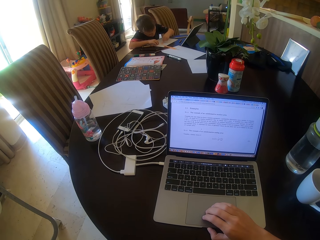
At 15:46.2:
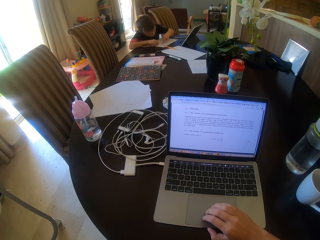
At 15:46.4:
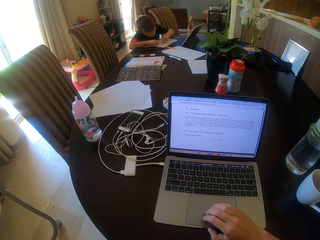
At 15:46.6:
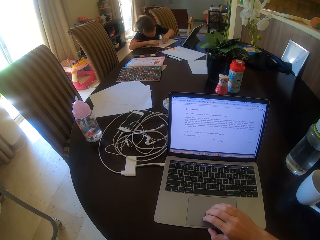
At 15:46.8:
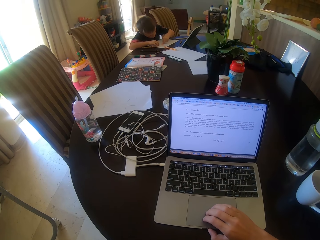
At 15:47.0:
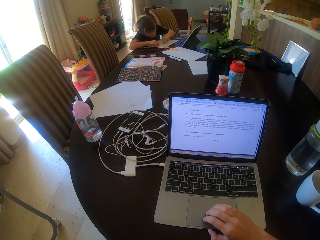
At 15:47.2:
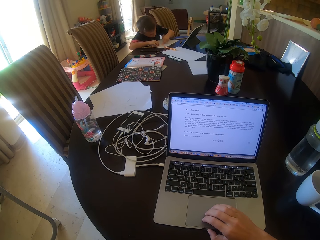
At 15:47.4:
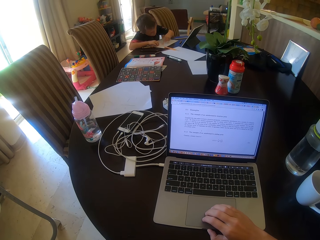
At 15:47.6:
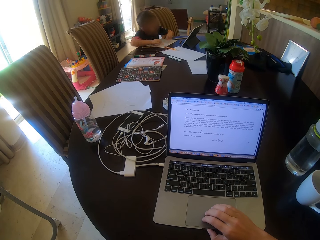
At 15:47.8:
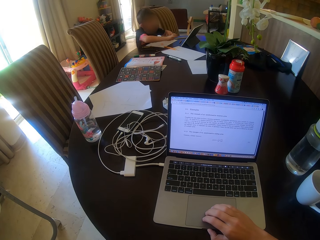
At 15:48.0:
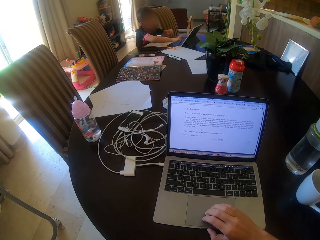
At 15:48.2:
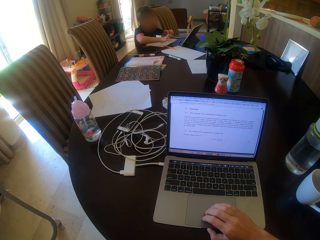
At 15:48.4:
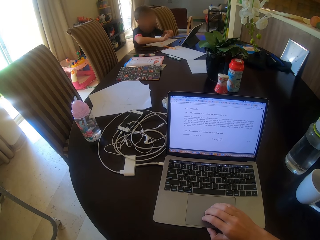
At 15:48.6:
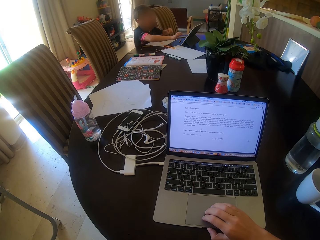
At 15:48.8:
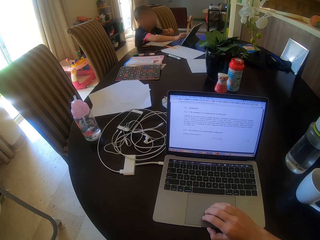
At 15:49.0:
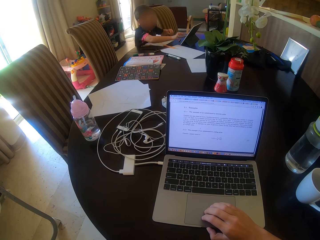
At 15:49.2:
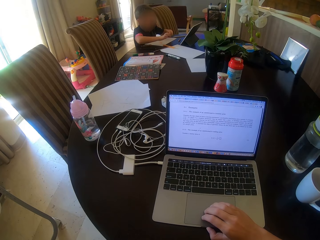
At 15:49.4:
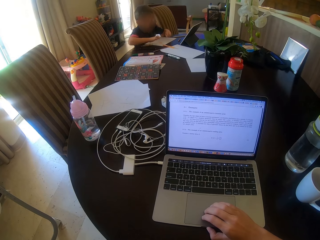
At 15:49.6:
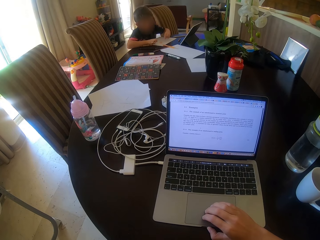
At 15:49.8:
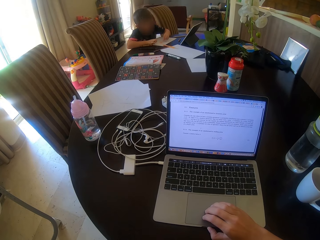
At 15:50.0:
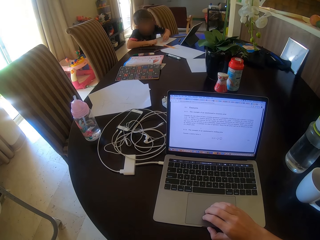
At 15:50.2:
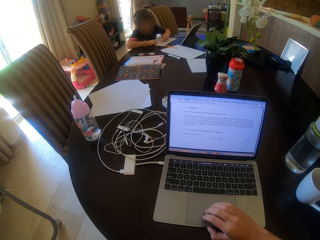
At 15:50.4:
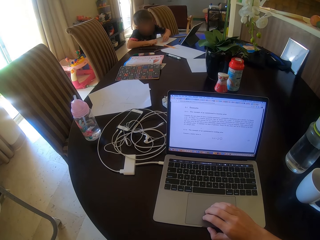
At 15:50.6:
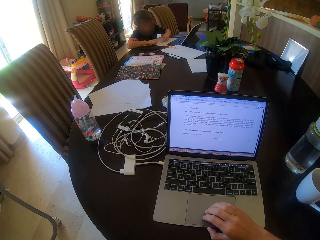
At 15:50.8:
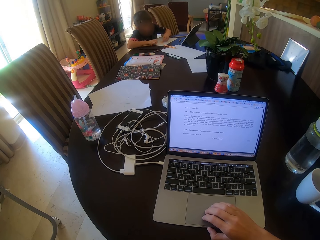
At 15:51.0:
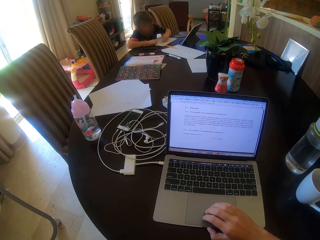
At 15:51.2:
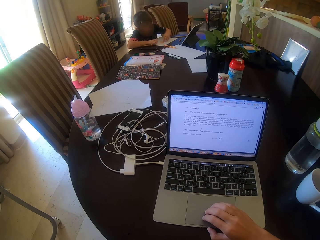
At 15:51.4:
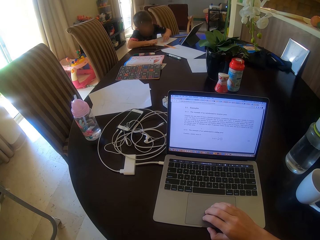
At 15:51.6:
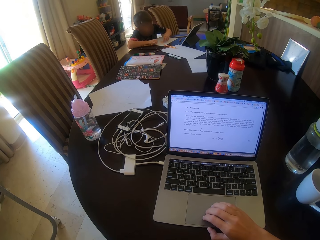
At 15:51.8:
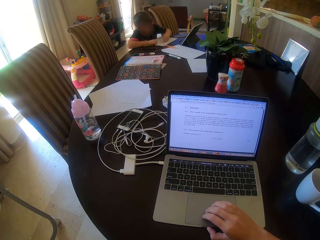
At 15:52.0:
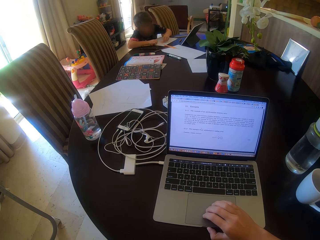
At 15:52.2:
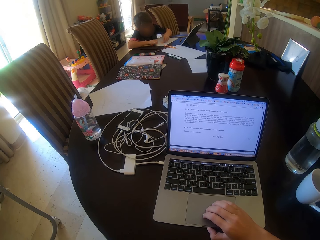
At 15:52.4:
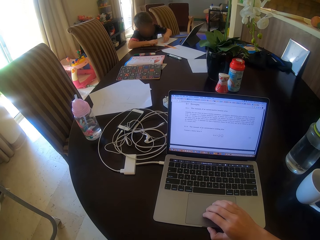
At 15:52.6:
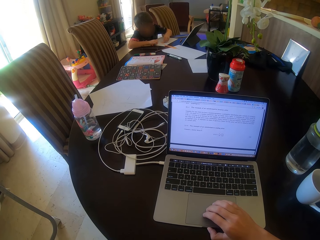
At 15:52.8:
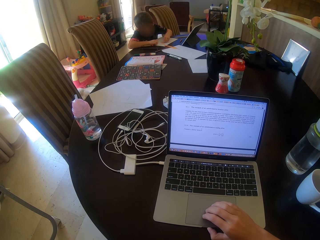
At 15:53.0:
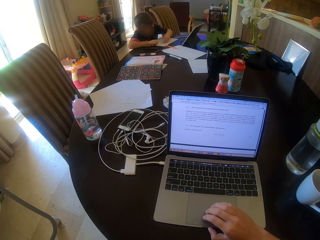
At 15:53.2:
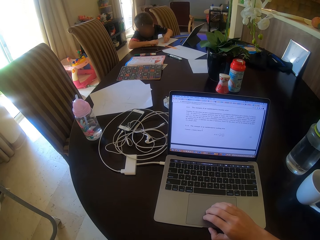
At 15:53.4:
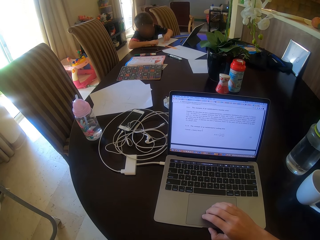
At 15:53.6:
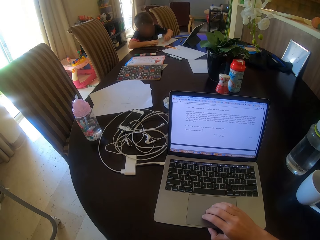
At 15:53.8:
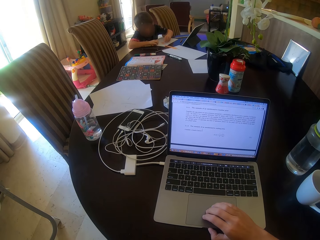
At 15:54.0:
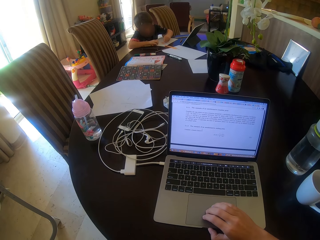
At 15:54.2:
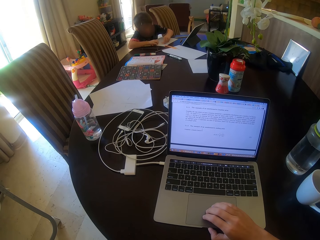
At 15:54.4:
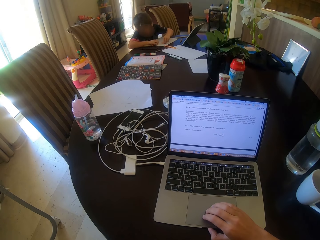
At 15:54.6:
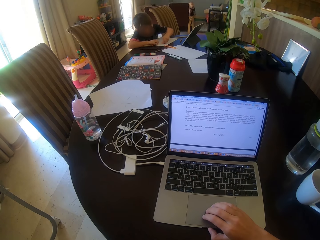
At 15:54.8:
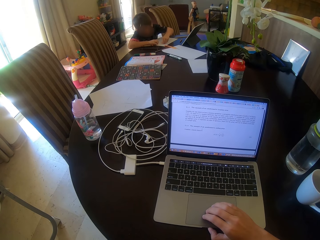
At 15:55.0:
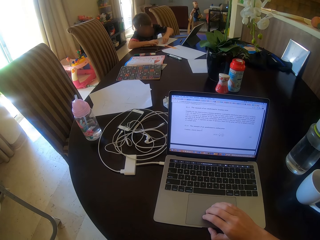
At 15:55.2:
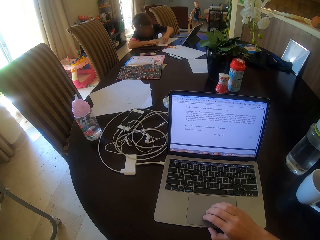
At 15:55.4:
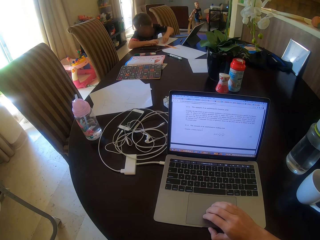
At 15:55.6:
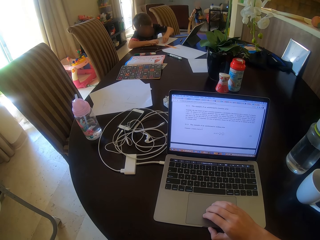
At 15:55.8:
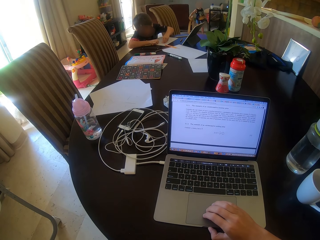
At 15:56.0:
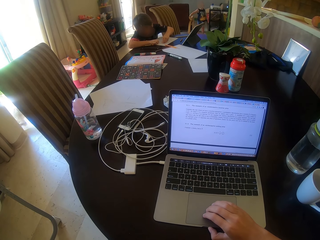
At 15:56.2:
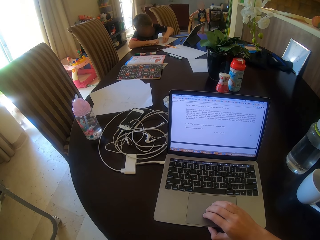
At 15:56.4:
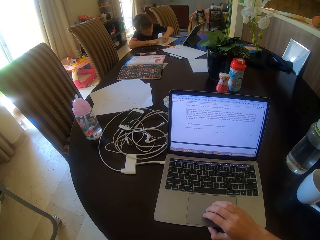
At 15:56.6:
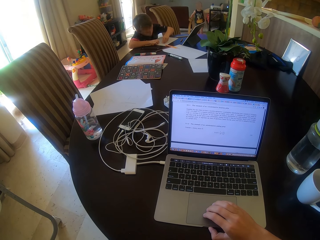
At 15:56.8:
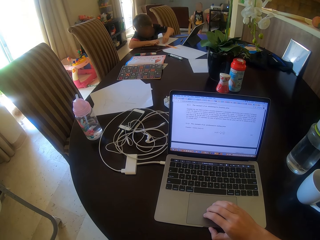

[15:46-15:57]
A child moves his hands.

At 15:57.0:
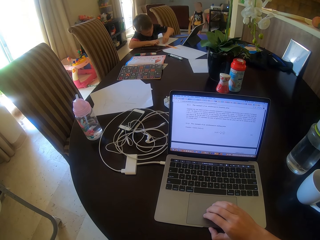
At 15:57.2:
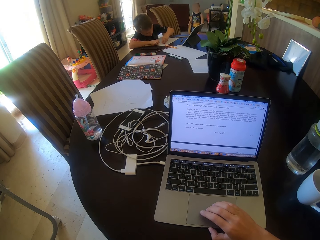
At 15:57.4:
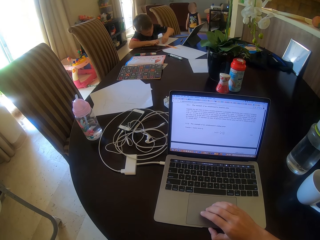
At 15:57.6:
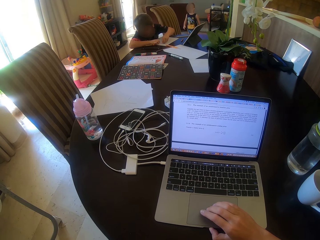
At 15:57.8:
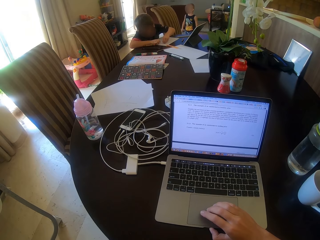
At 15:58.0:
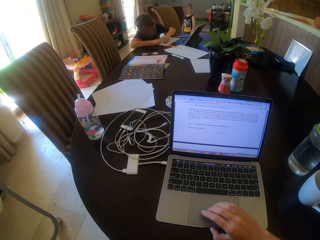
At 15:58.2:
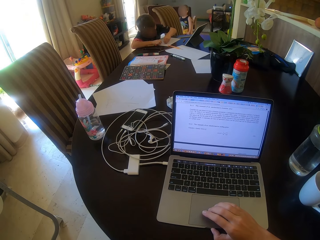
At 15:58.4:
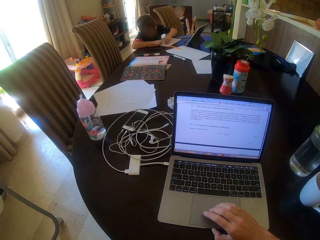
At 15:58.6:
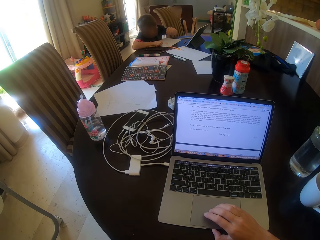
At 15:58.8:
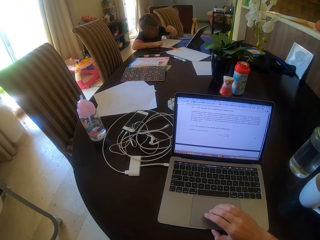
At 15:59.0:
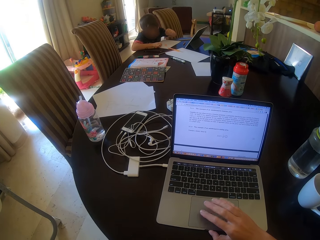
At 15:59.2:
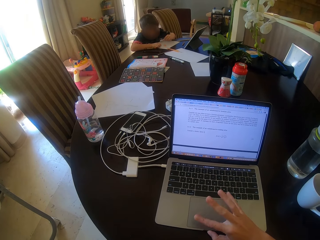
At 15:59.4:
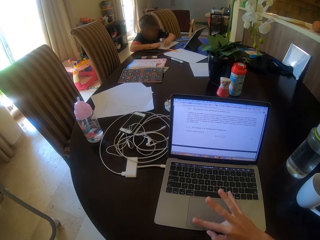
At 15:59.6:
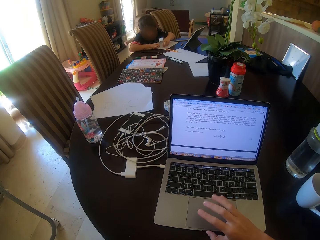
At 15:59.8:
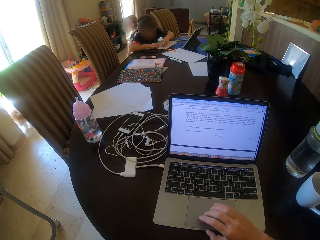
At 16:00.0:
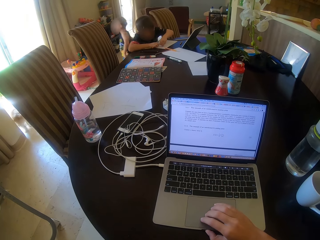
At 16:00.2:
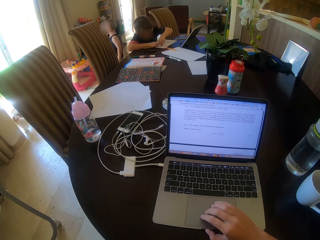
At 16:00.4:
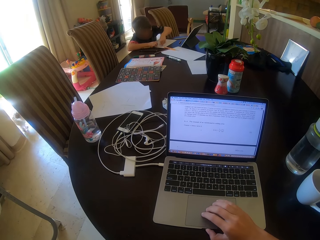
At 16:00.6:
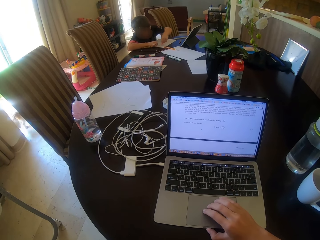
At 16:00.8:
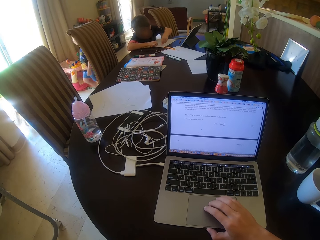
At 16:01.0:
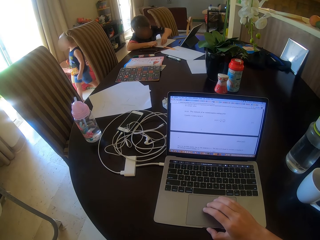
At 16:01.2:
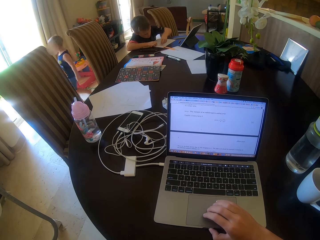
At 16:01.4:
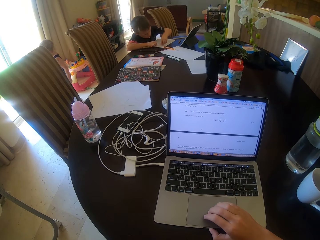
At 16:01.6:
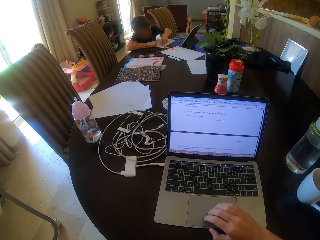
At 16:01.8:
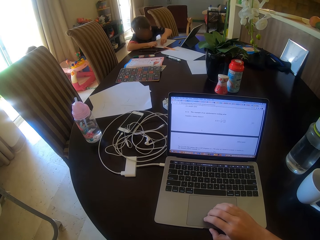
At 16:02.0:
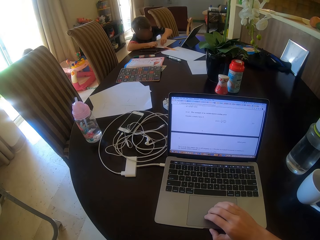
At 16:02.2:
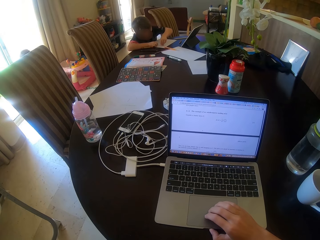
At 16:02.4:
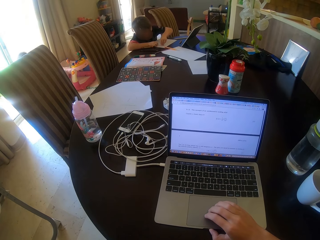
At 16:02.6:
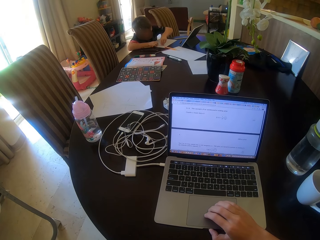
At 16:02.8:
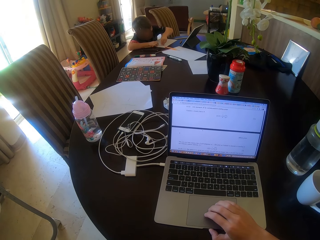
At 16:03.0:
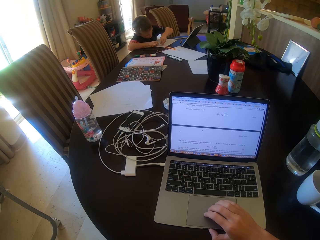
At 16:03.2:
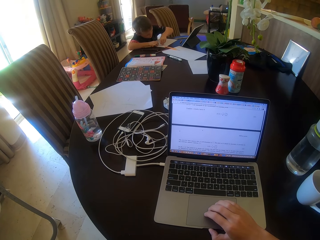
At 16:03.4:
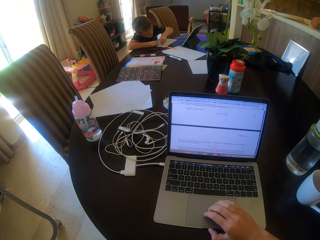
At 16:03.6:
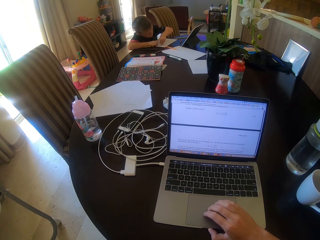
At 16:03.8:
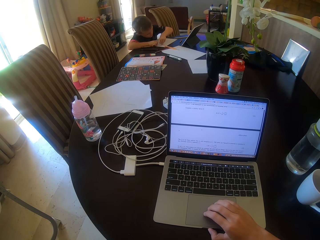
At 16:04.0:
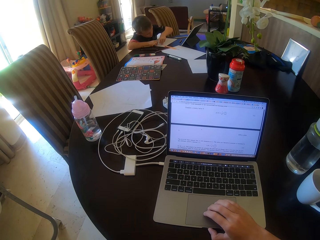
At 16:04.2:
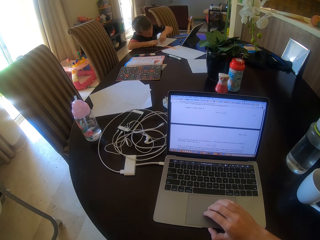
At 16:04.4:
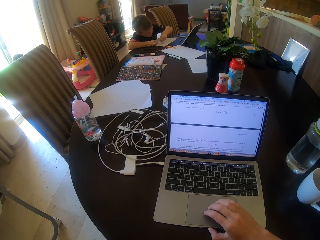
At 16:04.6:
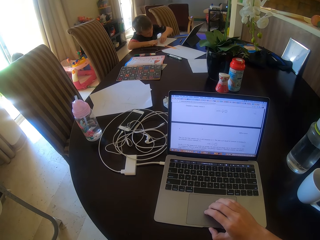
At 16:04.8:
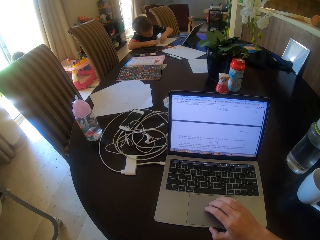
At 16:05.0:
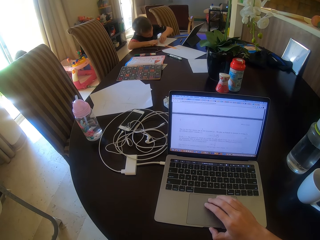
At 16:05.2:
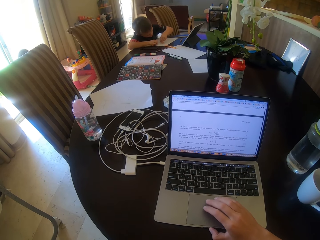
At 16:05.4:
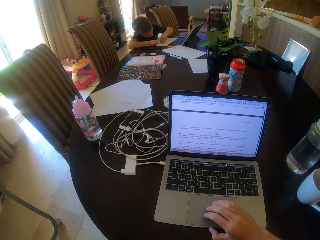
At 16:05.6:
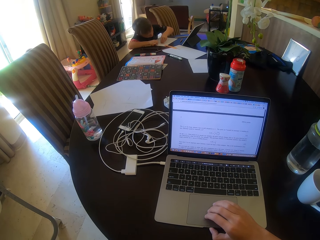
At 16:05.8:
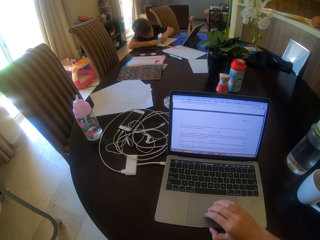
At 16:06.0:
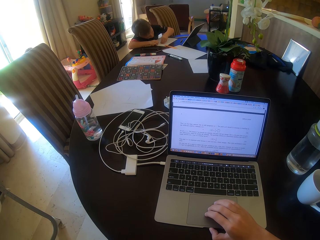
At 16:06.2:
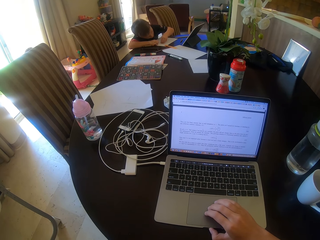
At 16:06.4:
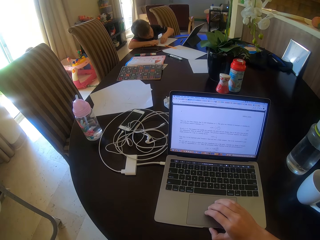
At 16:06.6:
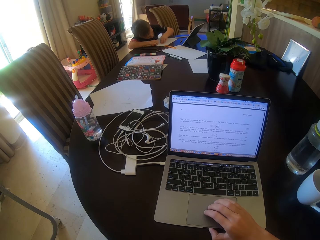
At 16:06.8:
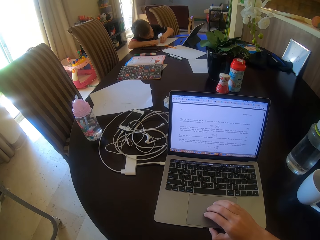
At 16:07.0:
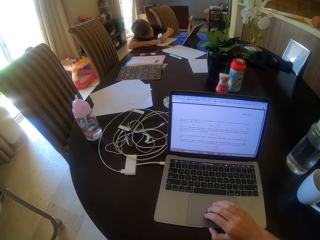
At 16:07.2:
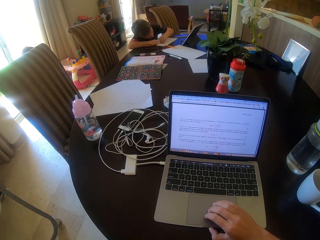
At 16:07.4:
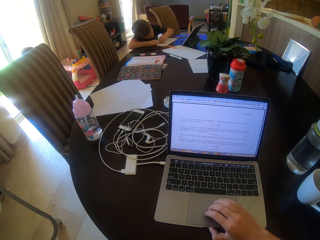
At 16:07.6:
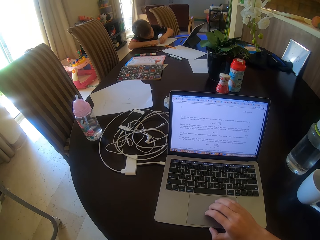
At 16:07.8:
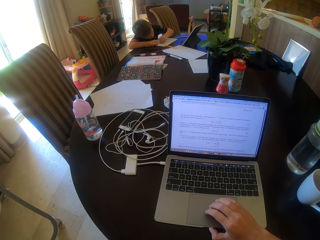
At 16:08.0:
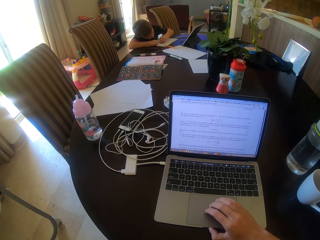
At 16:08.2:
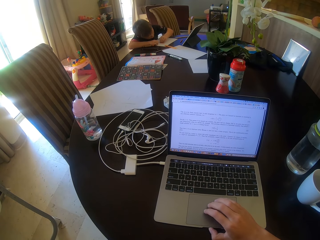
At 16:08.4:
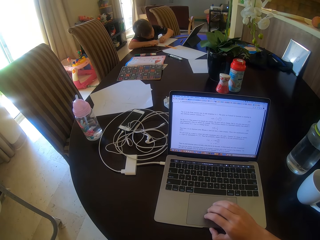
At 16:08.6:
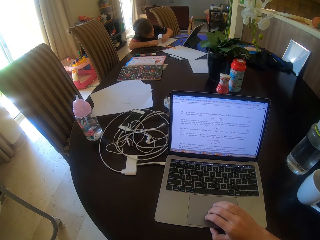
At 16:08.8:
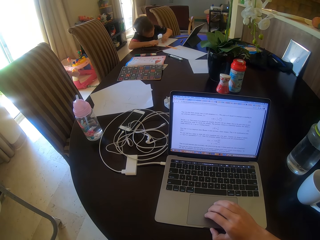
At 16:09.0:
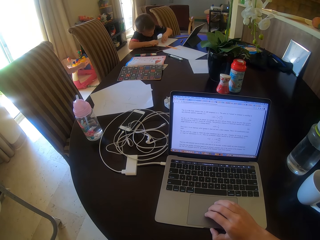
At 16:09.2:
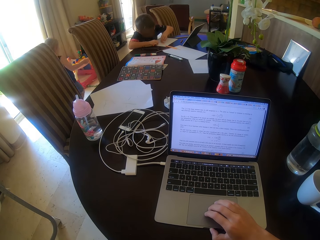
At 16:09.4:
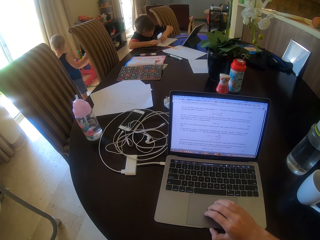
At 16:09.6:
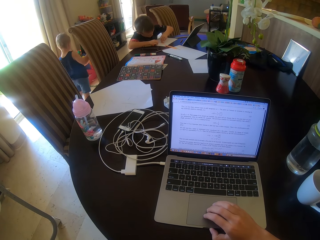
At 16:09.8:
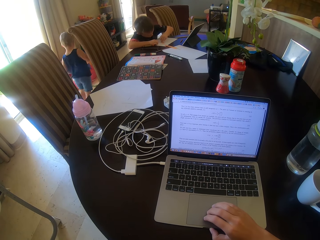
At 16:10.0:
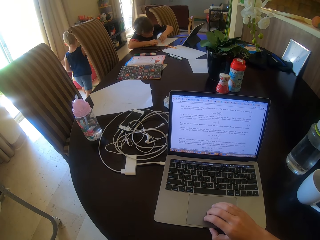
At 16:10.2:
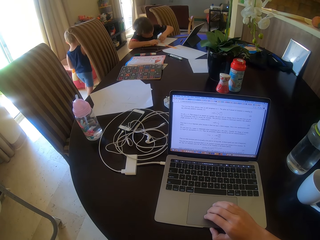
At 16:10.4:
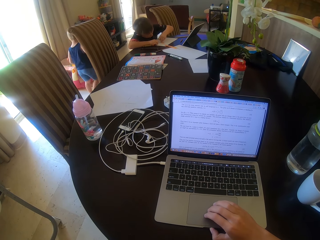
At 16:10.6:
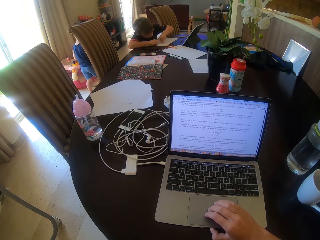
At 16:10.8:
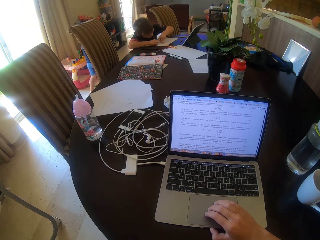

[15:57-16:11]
The camera wearer taps the laptop. A child walks around the room.
